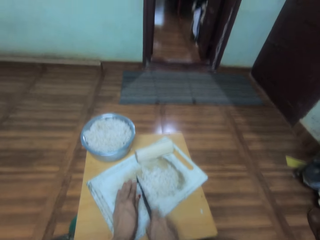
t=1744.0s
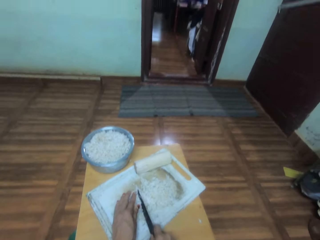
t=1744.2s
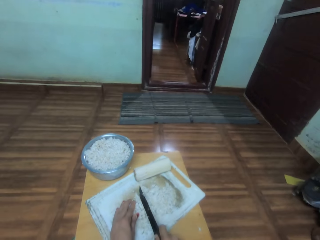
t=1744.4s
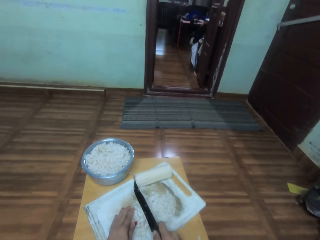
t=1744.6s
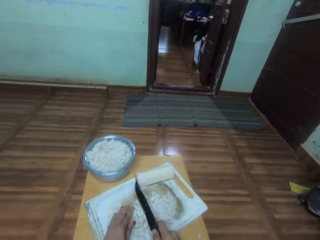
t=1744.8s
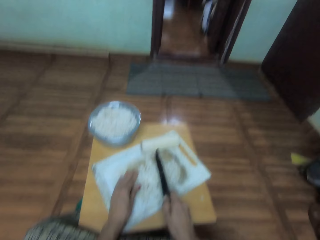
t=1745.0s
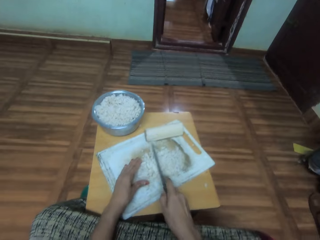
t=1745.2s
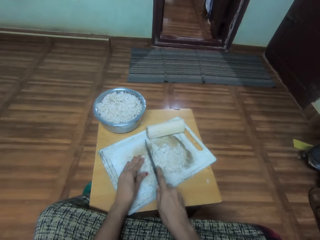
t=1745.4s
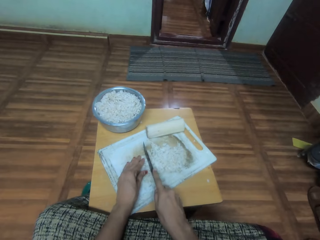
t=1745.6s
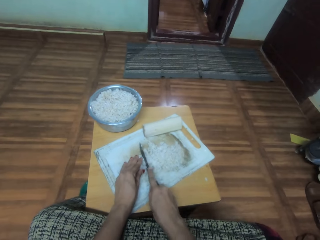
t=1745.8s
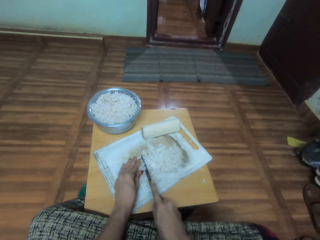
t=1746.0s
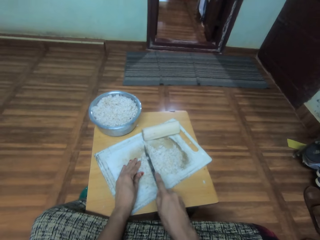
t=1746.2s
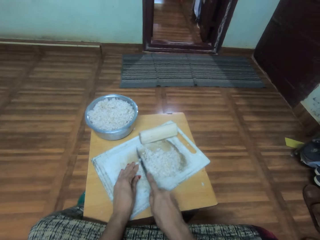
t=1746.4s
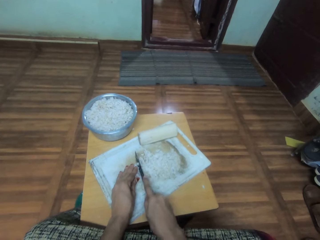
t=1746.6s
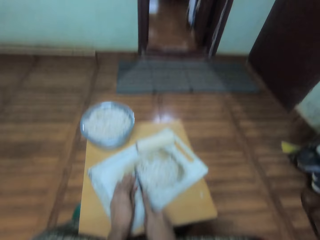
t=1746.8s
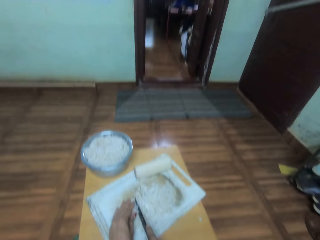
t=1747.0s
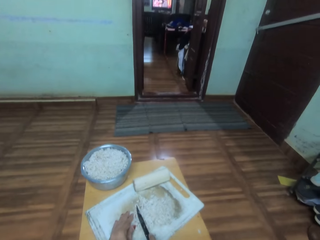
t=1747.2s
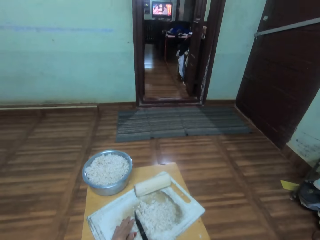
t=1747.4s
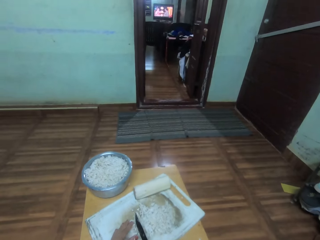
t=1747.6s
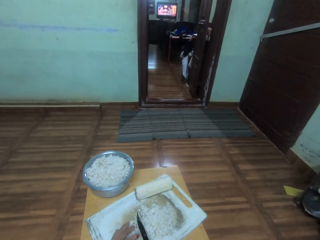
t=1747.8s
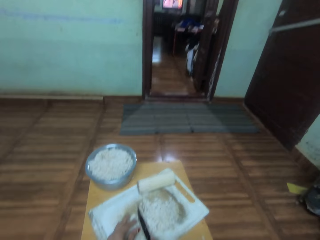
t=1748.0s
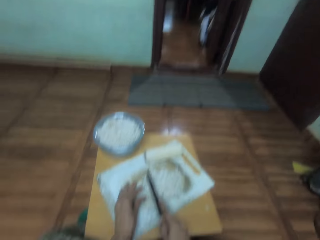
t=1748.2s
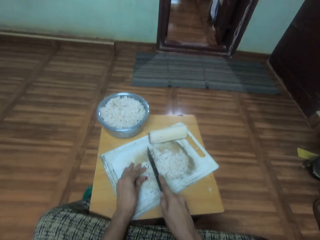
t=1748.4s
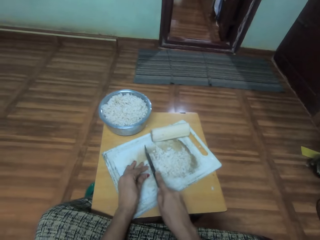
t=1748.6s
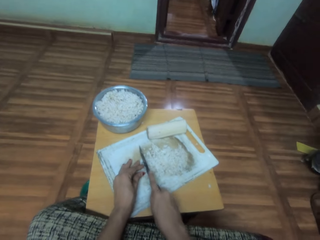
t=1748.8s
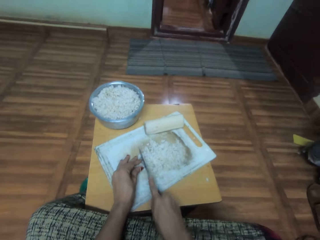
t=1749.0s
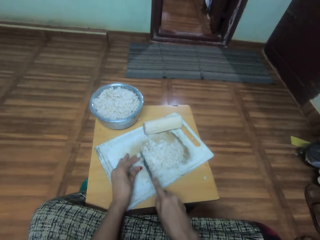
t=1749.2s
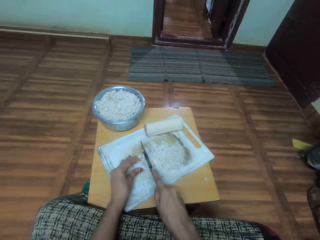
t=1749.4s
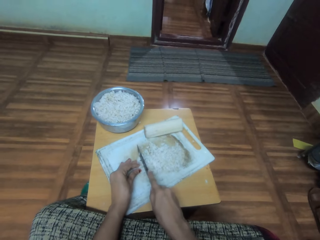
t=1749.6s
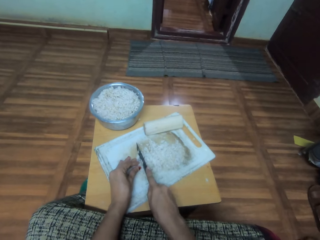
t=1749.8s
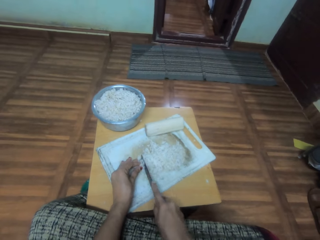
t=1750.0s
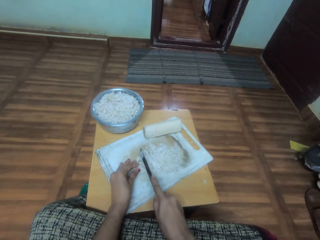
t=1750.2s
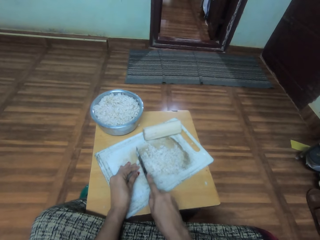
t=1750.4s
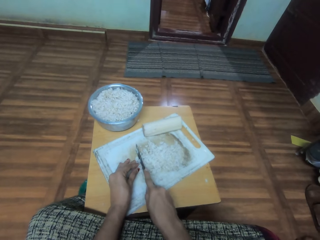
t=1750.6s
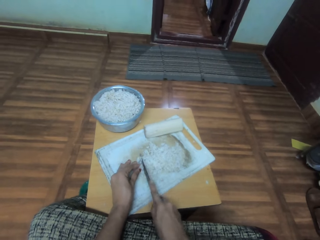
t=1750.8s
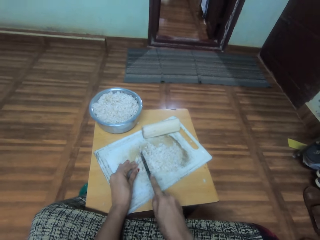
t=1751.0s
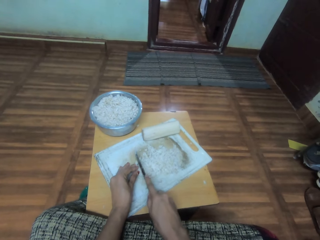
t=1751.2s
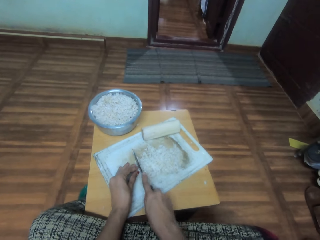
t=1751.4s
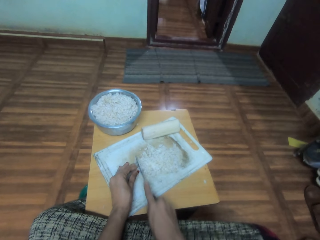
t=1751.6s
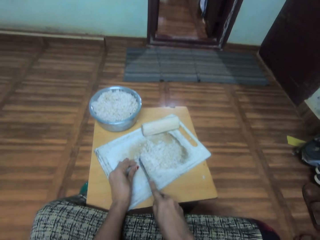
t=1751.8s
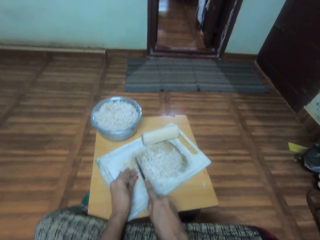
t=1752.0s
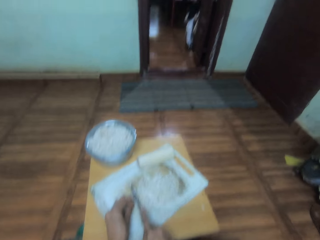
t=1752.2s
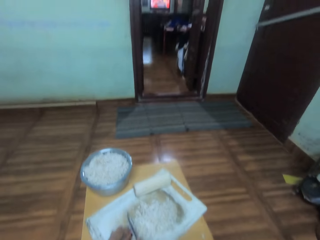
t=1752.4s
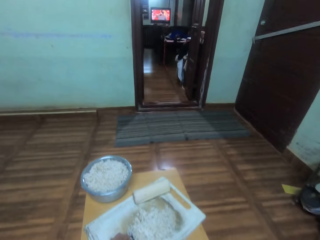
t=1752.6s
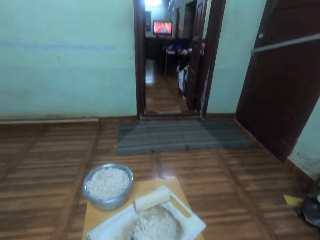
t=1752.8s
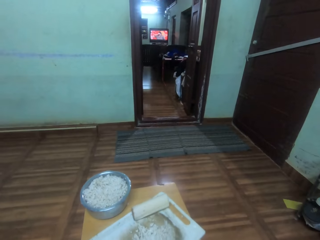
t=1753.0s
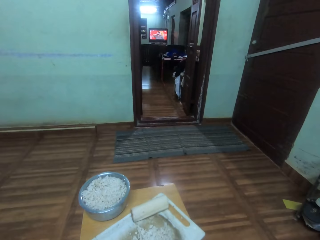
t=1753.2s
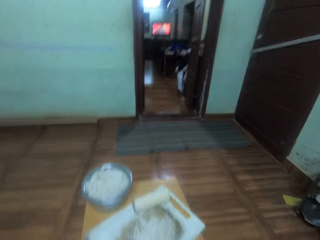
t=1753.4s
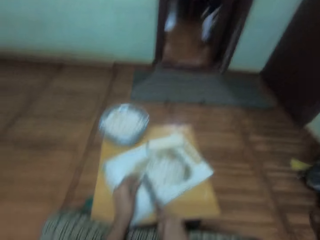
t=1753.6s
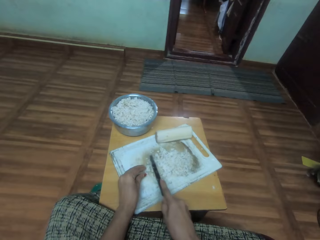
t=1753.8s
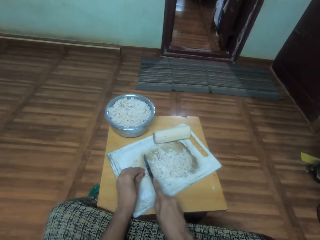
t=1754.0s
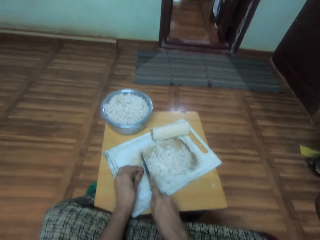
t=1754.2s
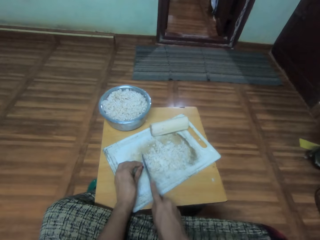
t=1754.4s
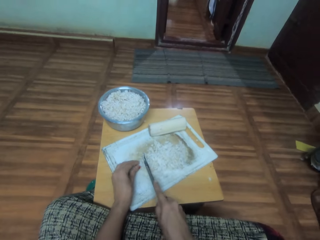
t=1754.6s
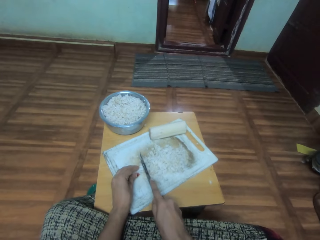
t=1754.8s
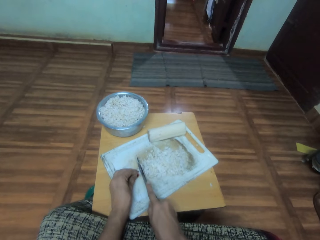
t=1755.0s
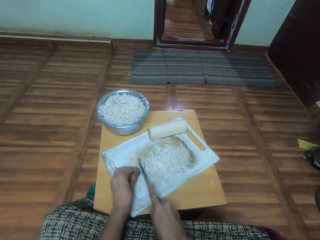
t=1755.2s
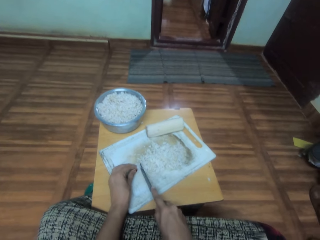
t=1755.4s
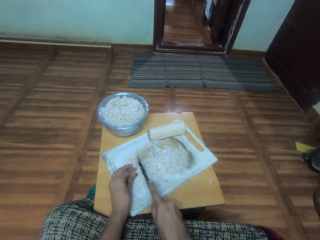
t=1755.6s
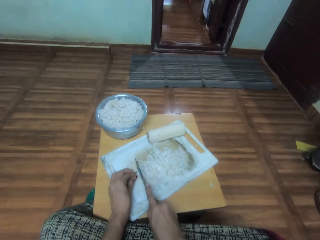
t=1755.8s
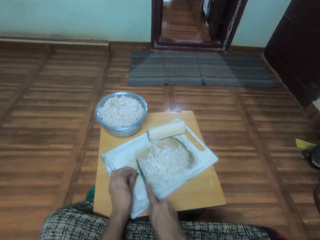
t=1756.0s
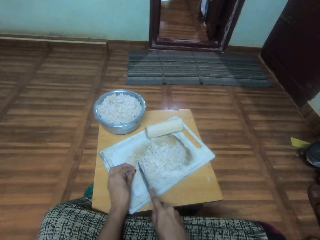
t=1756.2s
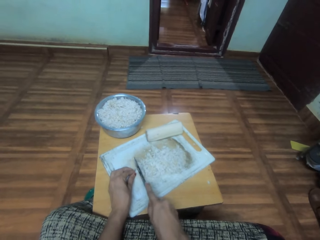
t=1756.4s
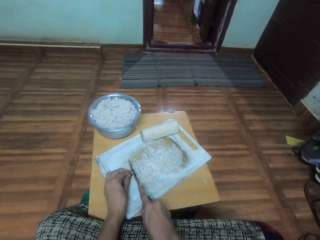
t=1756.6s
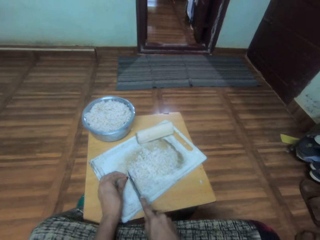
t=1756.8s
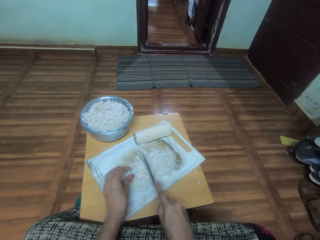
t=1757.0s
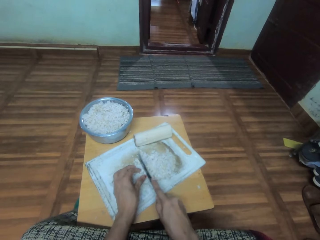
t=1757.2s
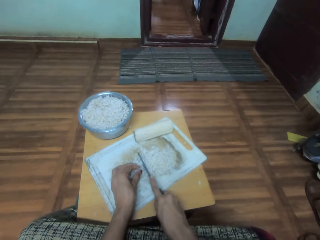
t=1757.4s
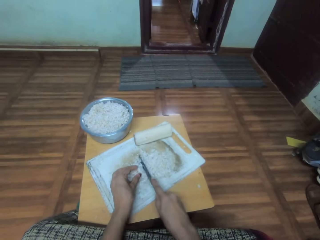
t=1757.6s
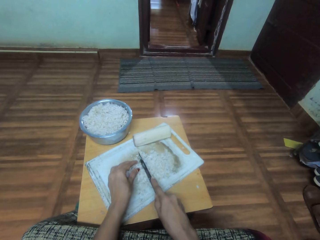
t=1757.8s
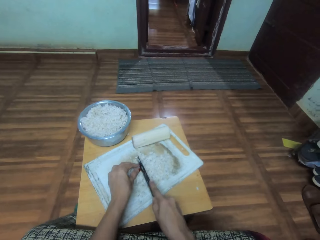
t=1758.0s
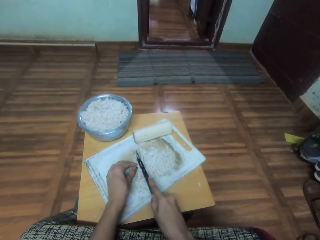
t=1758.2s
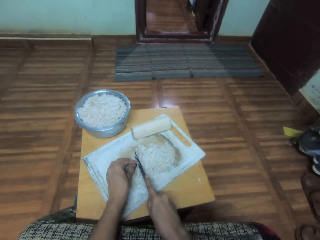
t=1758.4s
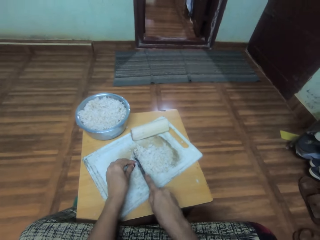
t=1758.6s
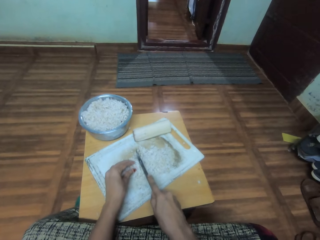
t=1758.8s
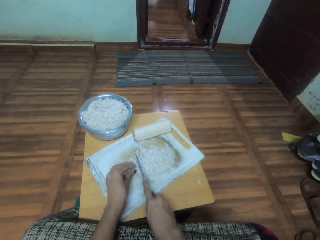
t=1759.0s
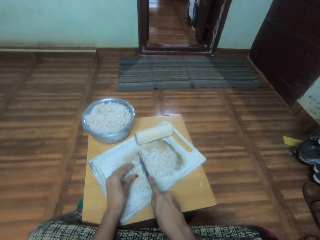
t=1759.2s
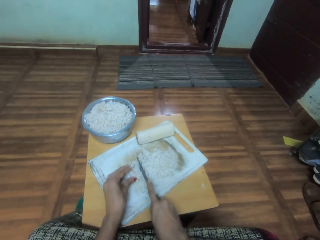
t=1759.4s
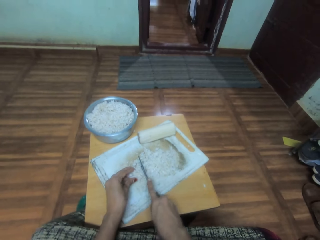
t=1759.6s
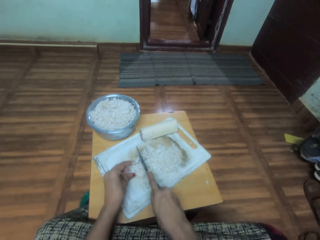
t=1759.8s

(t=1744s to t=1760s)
The camera wearer looks around. They cut the vegetables.

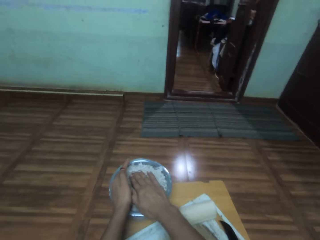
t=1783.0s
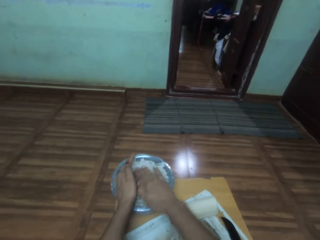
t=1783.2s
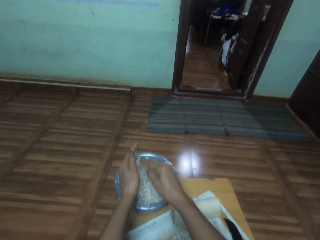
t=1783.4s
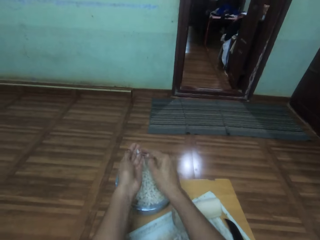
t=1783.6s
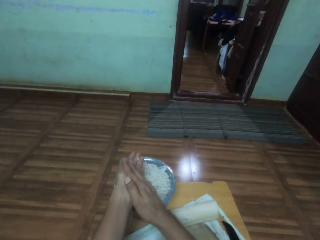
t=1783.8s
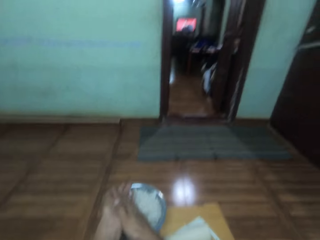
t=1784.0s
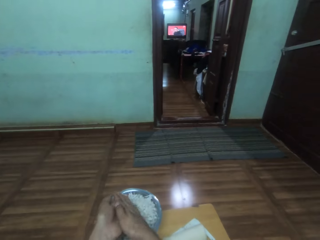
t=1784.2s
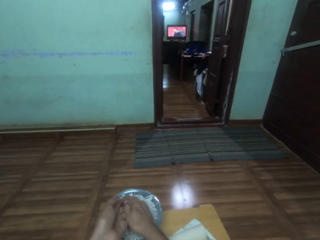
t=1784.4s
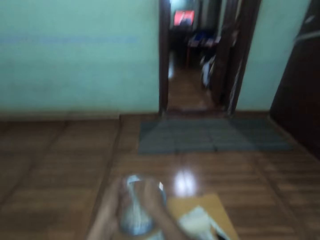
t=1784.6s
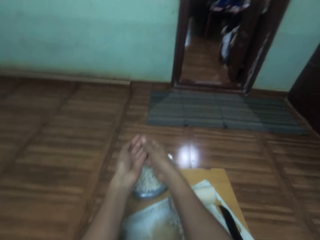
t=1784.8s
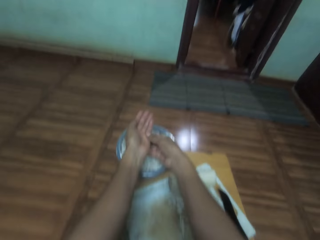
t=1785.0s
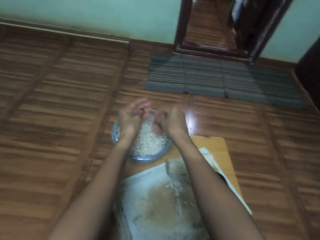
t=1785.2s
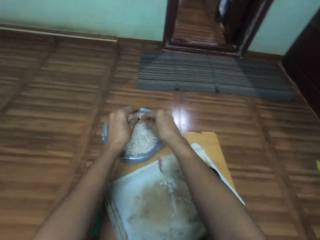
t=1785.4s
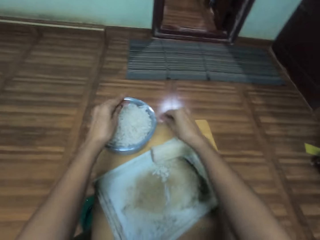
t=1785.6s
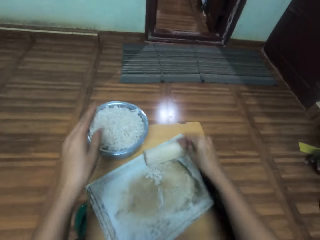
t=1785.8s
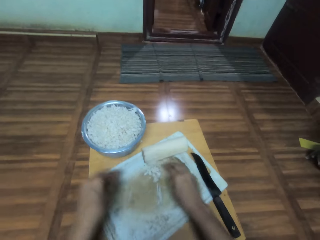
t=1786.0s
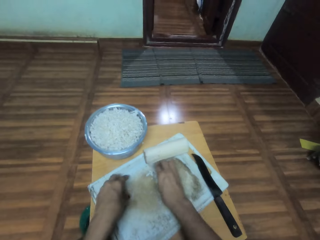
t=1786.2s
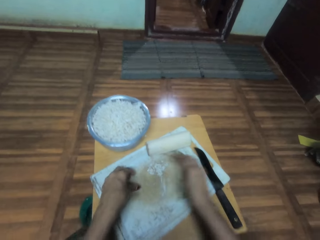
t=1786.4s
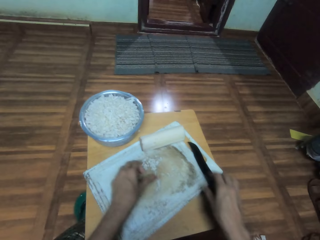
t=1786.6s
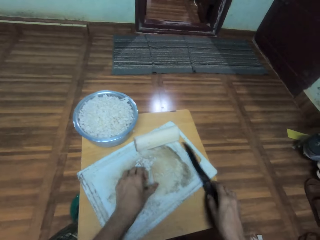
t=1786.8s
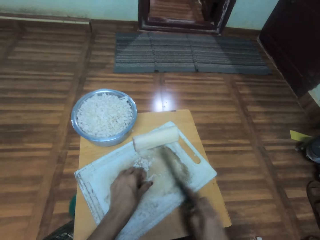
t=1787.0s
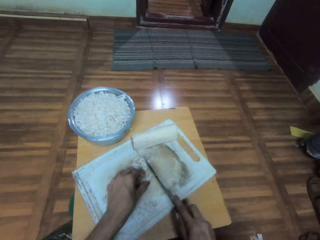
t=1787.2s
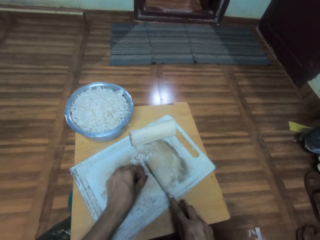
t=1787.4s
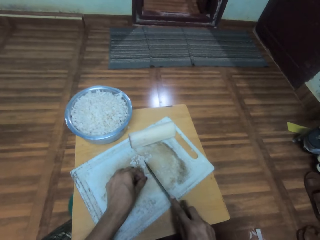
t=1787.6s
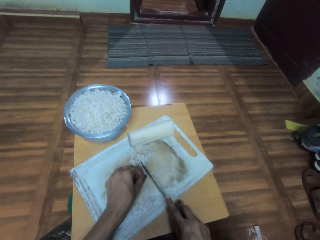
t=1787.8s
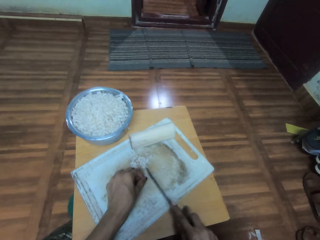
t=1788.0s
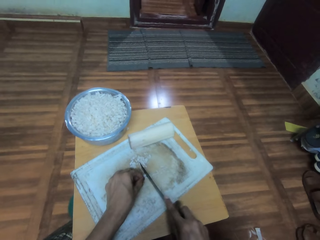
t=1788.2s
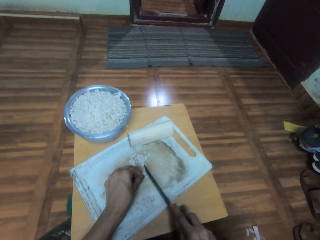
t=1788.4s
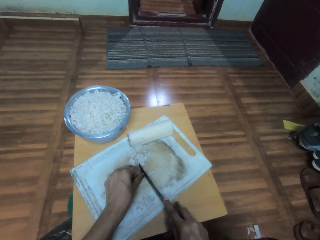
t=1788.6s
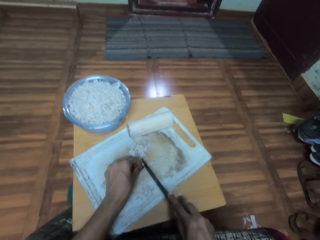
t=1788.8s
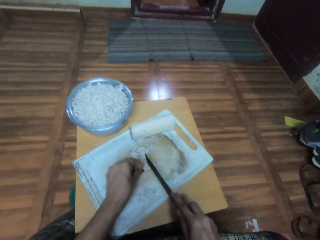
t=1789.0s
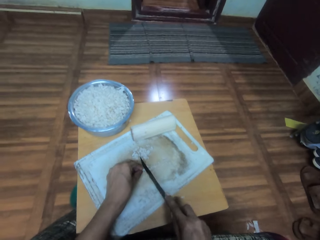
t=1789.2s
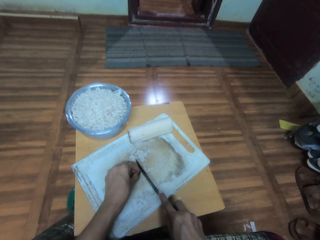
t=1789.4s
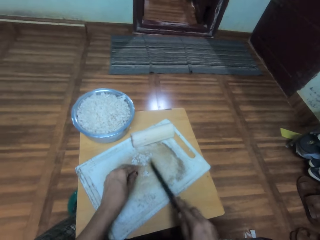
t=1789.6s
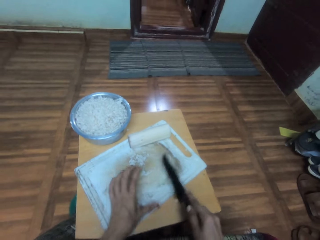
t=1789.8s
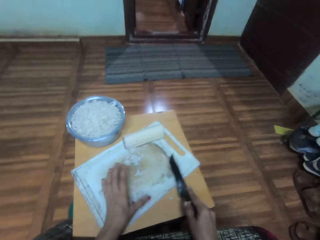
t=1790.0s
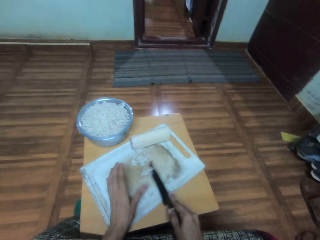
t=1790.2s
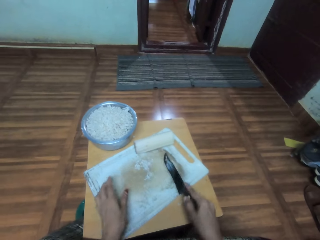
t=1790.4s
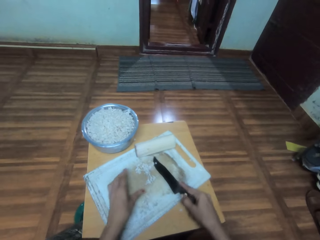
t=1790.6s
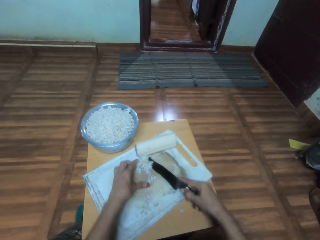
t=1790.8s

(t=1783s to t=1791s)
The camera wearer presses something on the pot. They lift their hand up. They remove vegetables from their hands. They drop something on the pot. They move their hands back. They pick up something. They gather the vegetables. They move their hand up. They pick up the knife. They touch something. They move the knife down. They cut the vegetables. They move something. They move the knife up. They wipe something on the chopping board. They gather the vegetables.
